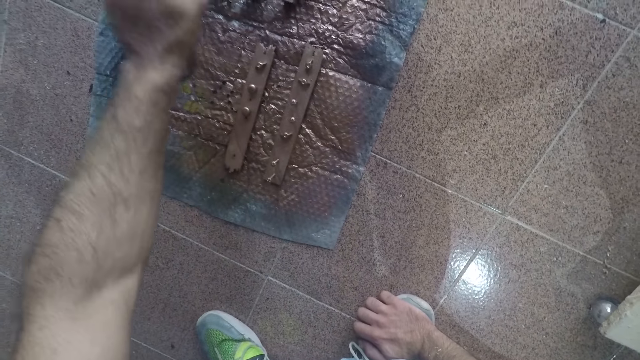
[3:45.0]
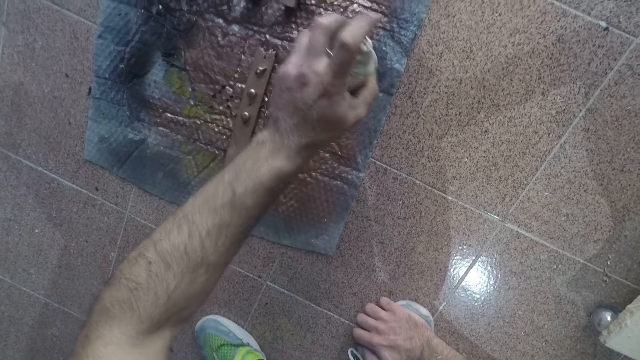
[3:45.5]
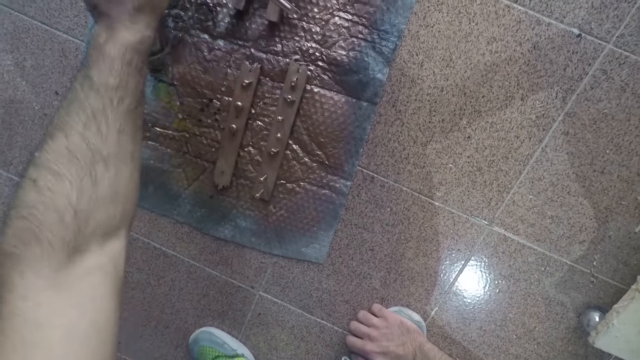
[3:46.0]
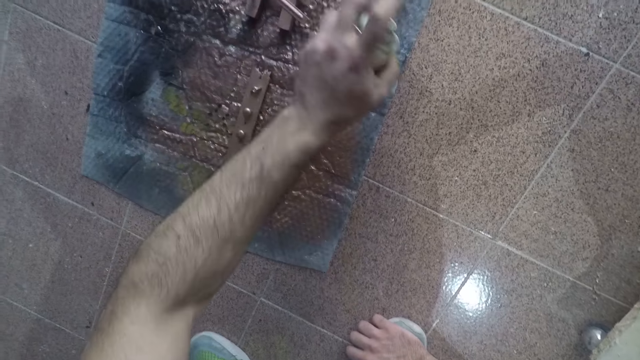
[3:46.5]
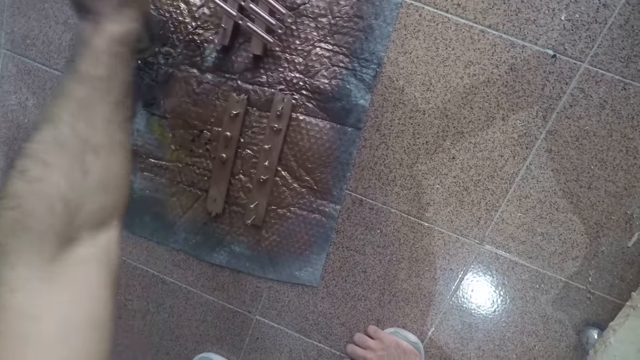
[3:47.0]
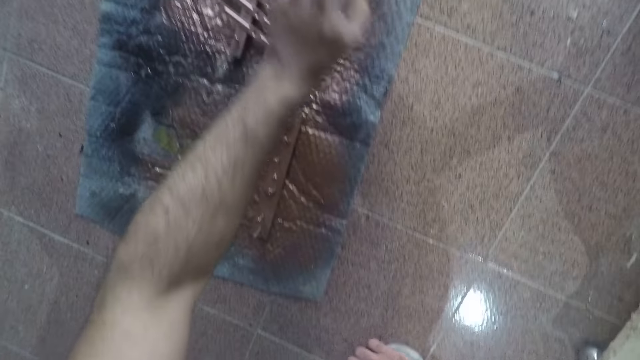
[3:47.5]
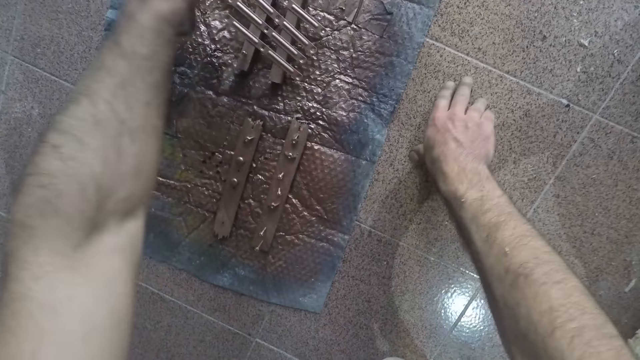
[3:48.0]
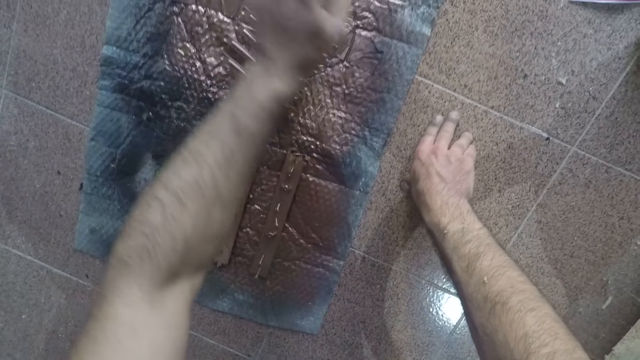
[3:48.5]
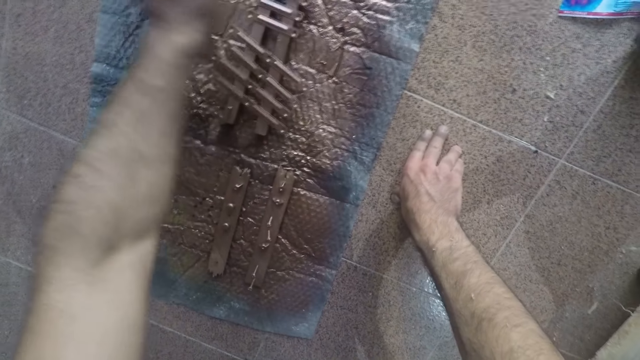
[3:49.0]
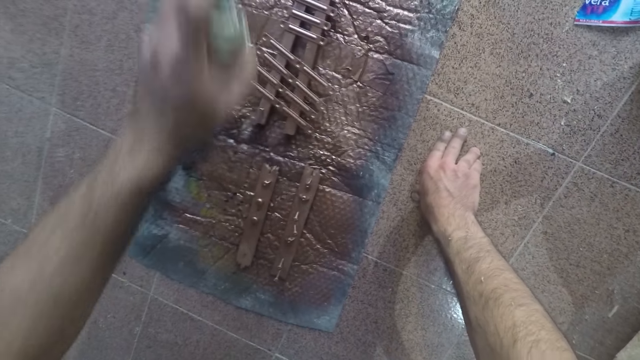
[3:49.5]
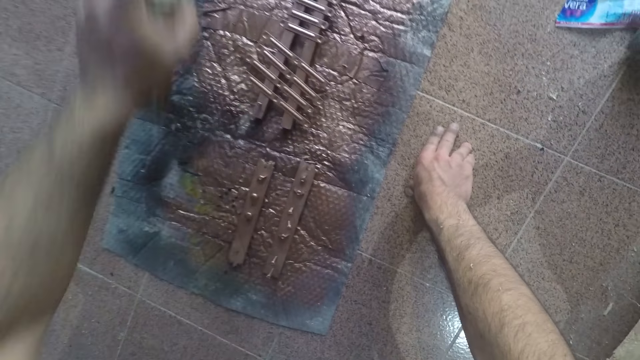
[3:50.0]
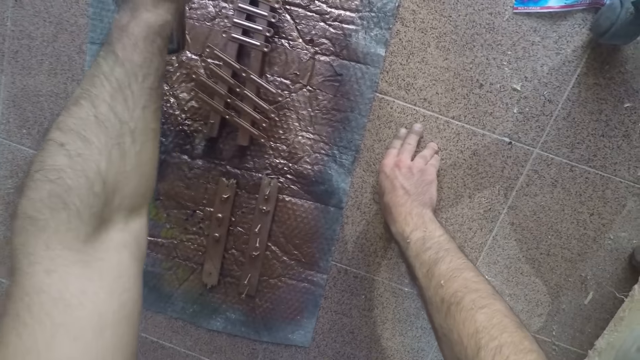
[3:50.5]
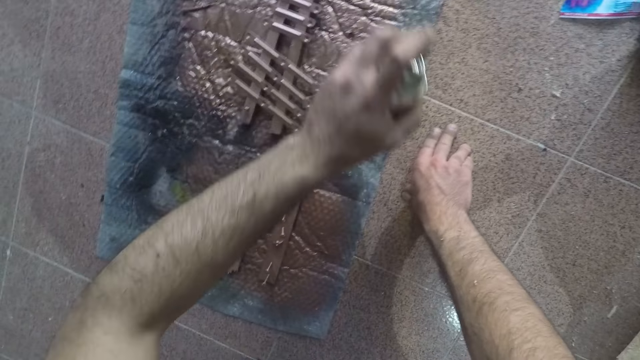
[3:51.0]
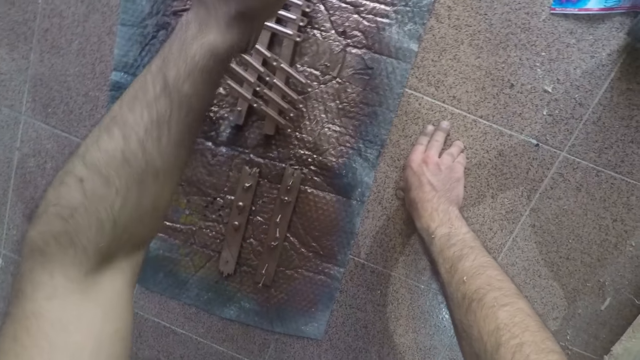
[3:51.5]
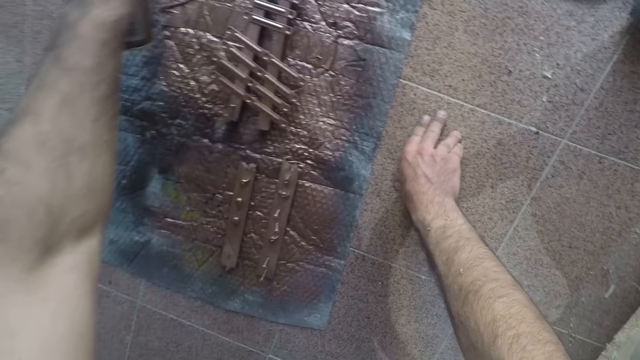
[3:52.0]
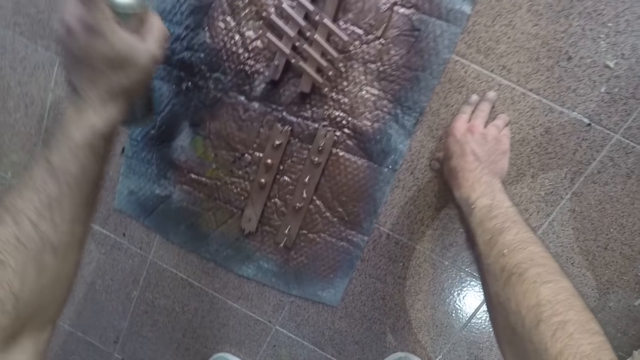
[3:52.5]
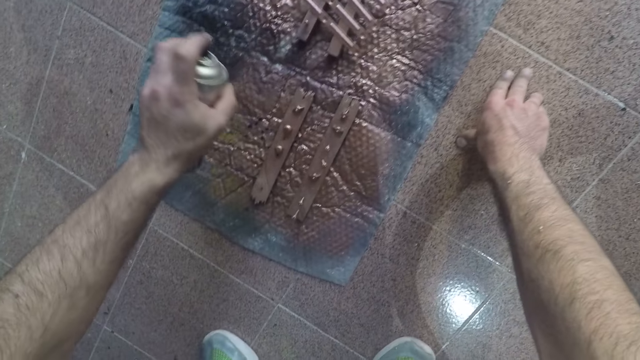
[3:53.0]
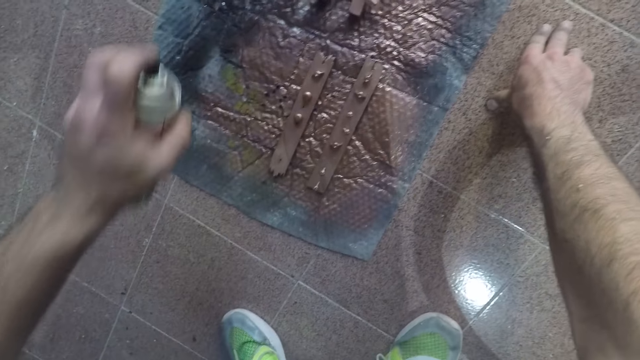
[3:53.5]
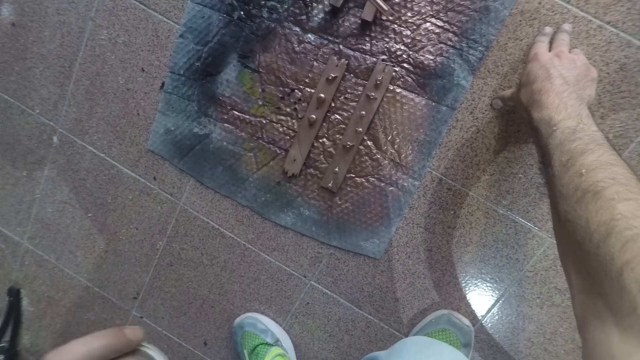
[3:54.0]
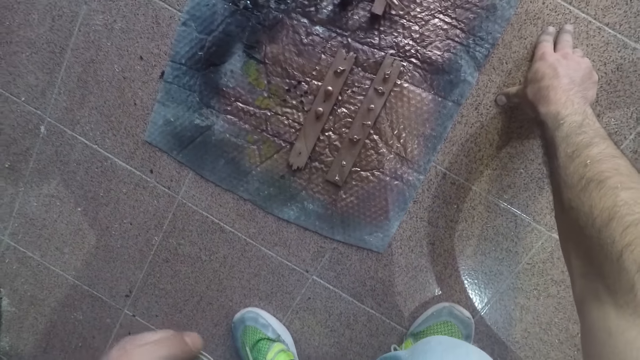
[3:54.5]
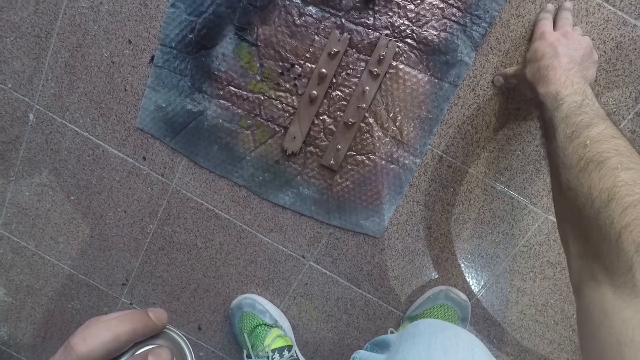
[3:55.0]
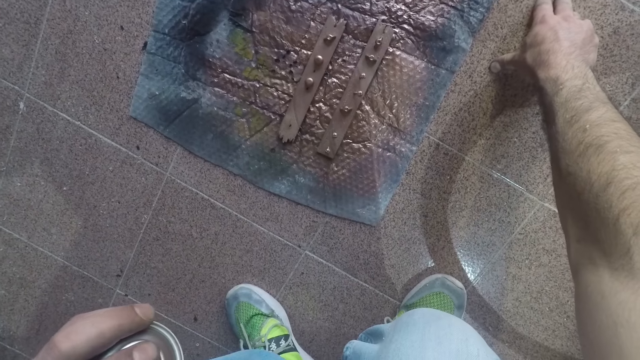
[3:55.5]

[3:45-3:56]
The camera wearer sprays something with the spray bottle. They pull the spray bottle off the mat.

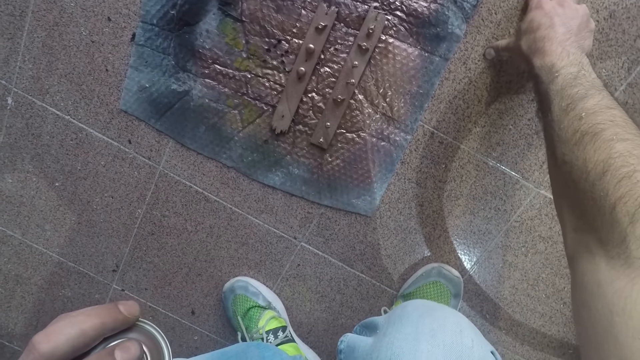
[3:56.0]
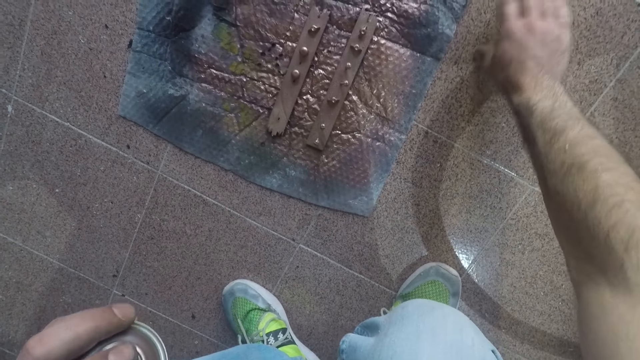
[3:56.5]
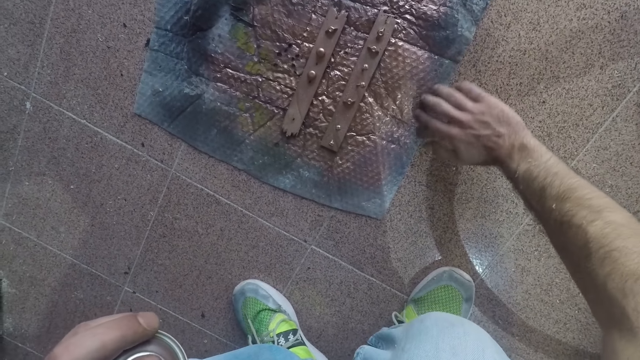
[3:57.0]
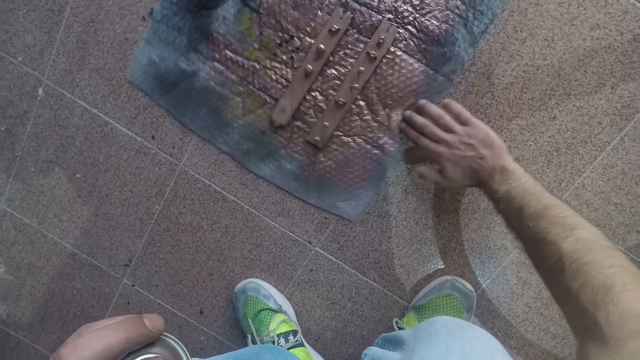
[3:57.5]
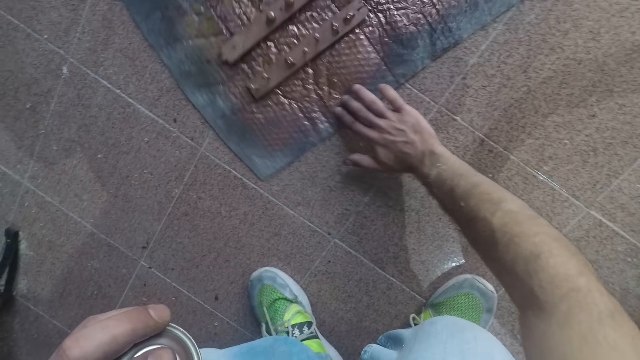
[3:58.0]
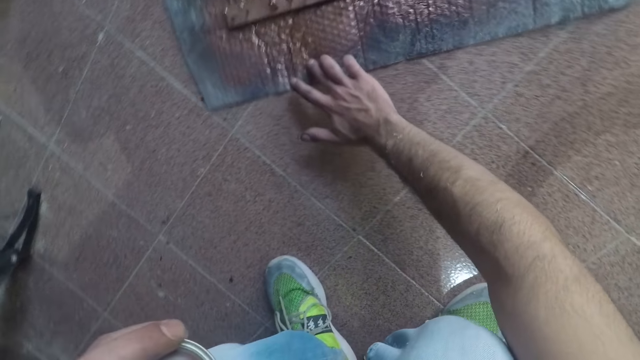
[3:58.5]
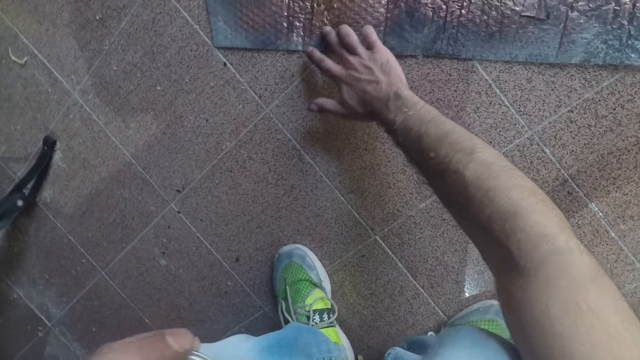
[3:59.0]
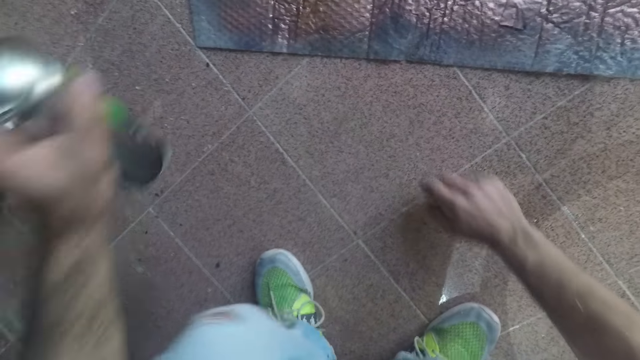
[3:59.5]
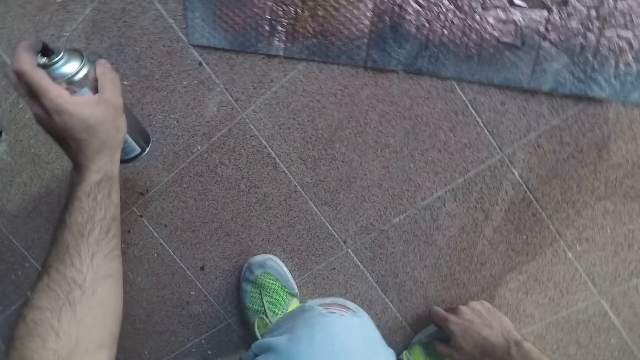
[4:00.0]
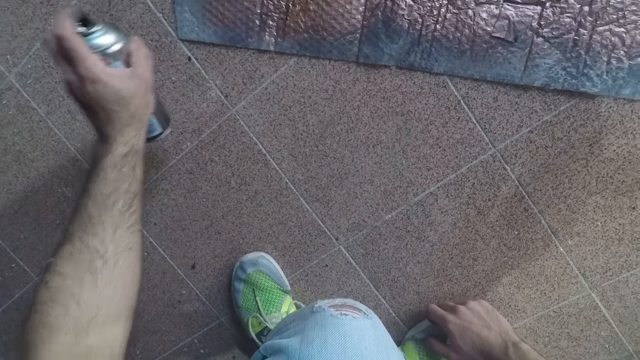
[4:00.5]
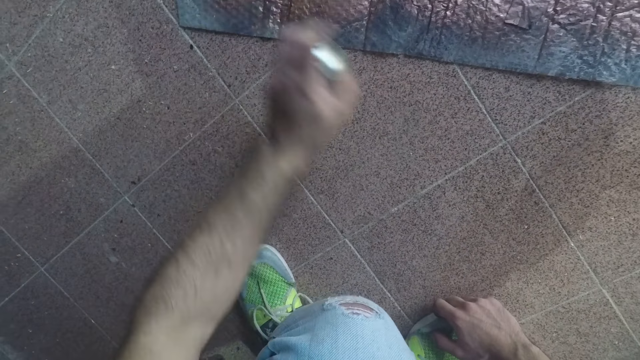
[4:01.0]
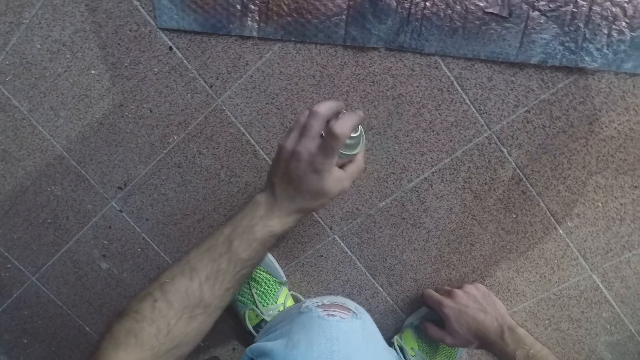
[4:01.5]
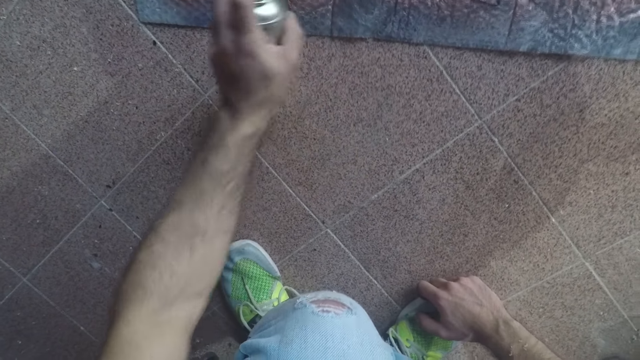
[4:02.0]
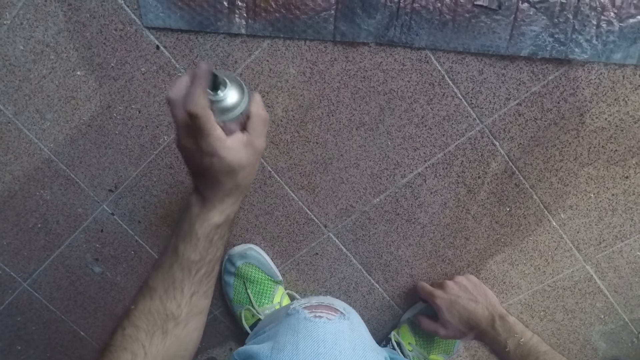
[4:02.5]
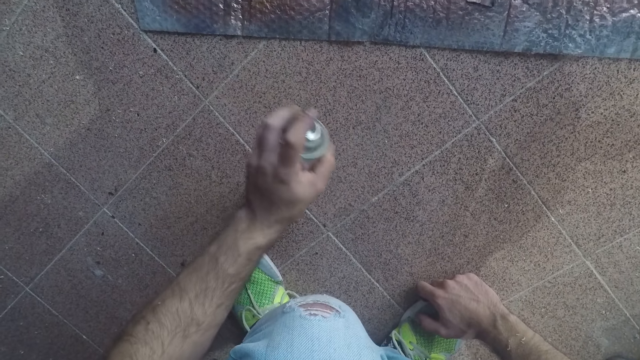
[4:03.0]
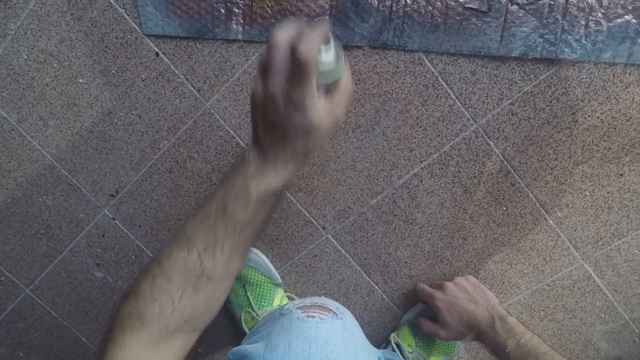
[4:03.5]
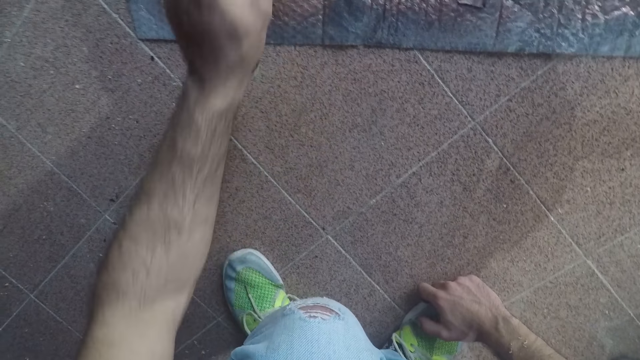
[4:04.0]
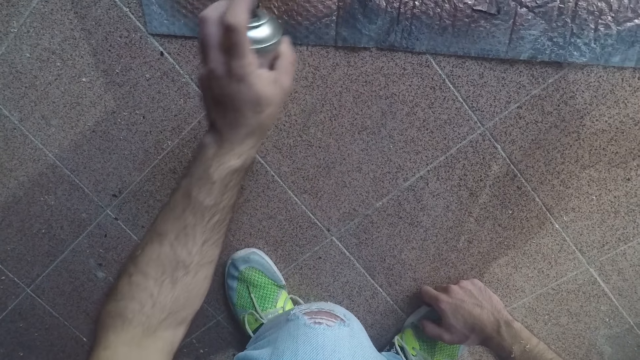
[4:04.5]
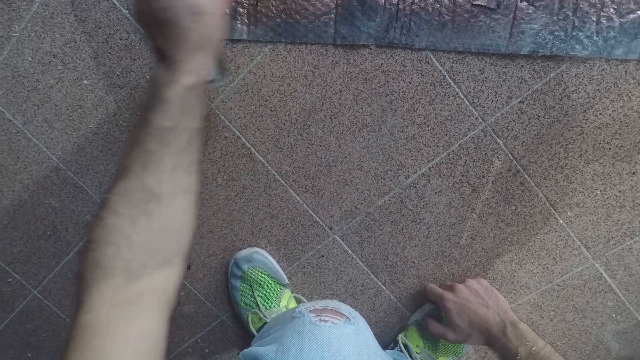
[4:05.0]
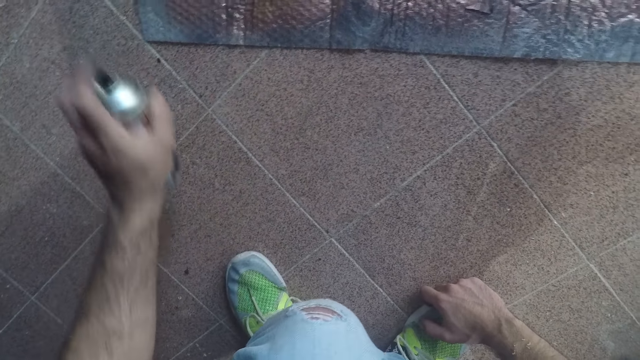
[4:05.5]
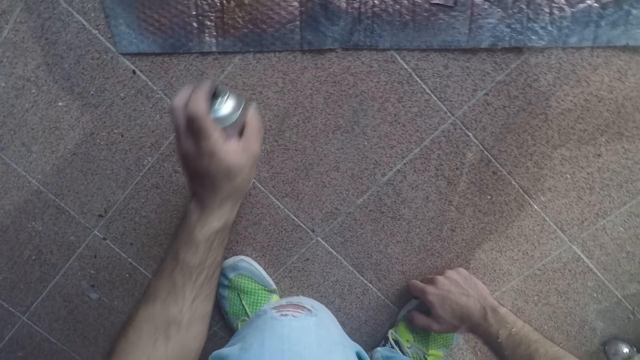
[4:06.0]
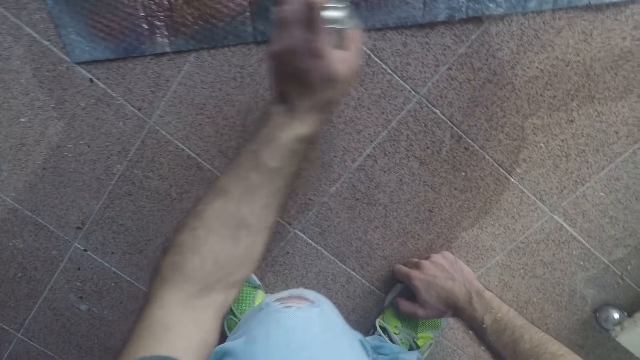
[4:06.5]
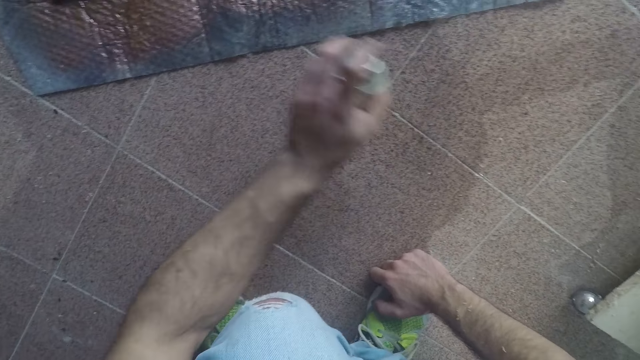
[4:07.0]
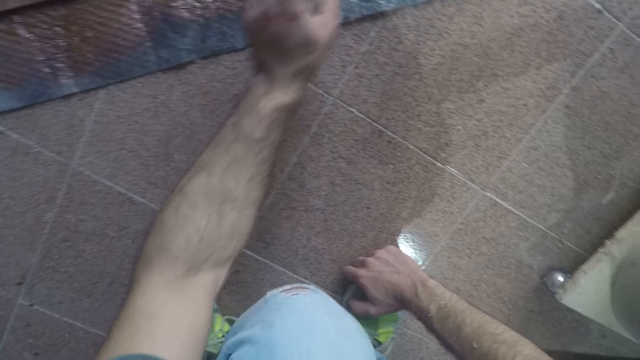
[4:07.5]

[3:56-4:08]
The camera wearer holds the mat. They adjust the sheet. They drag the mat on the floor. They spray the mat with the spray bottle.
